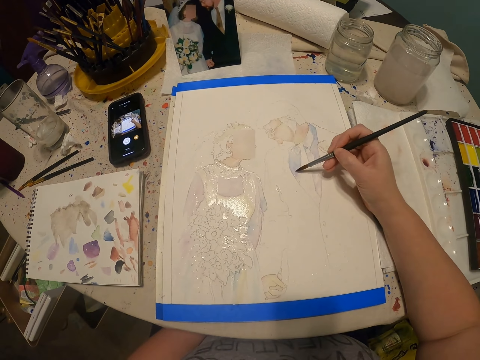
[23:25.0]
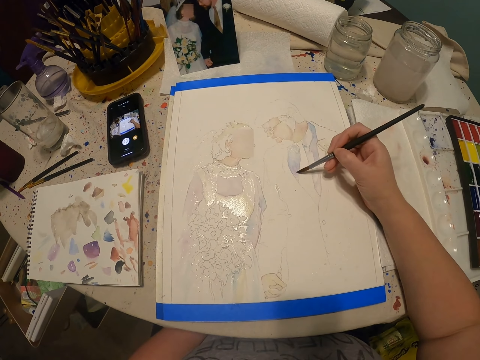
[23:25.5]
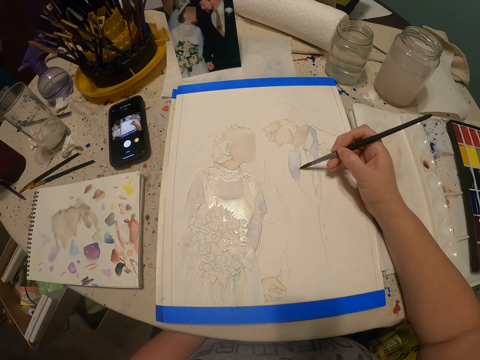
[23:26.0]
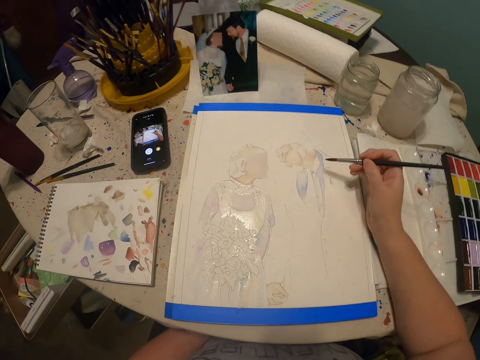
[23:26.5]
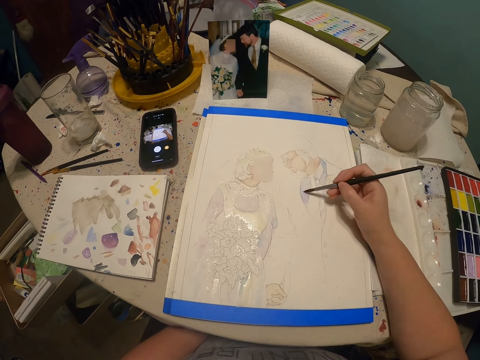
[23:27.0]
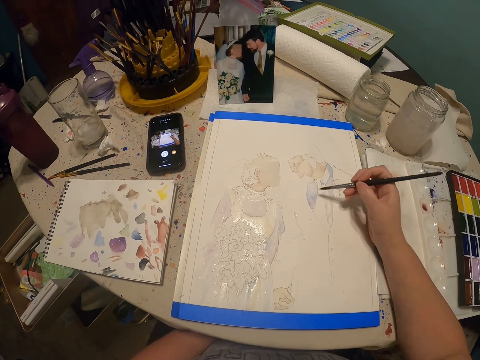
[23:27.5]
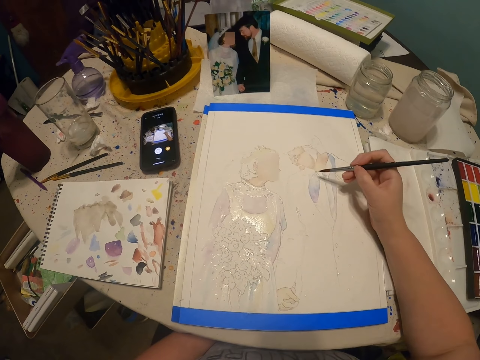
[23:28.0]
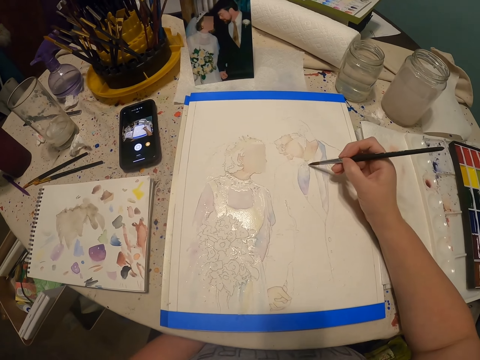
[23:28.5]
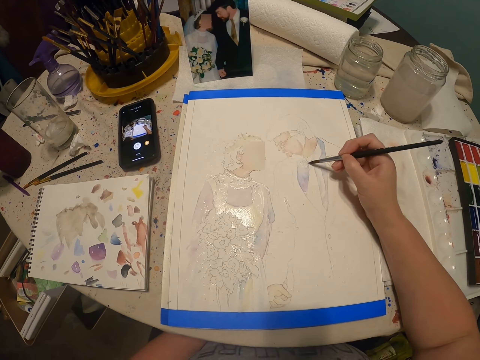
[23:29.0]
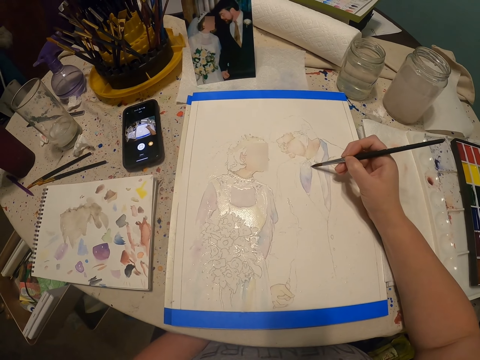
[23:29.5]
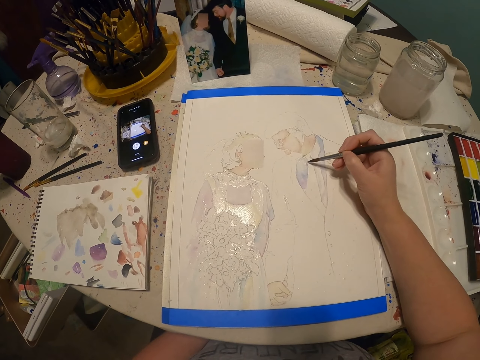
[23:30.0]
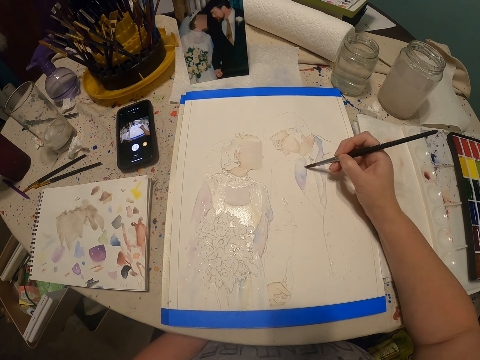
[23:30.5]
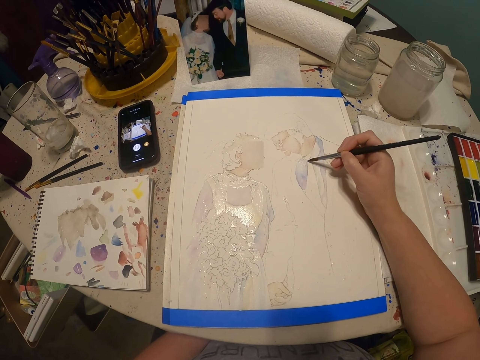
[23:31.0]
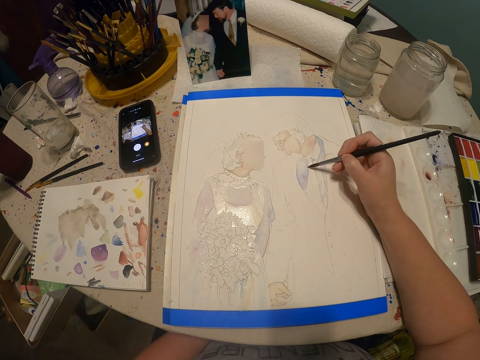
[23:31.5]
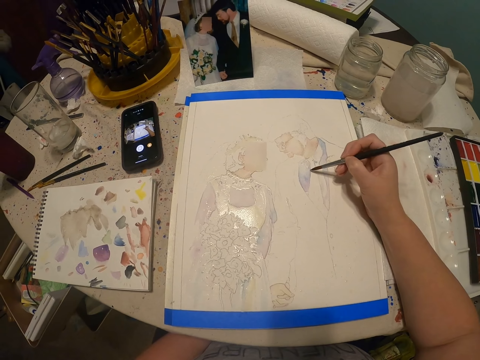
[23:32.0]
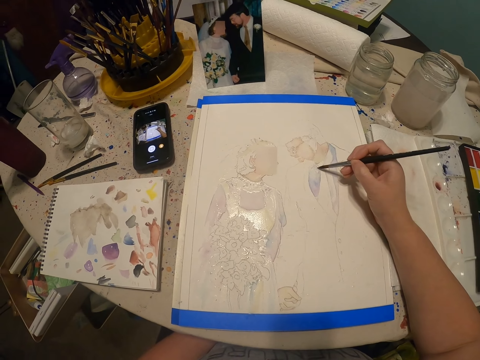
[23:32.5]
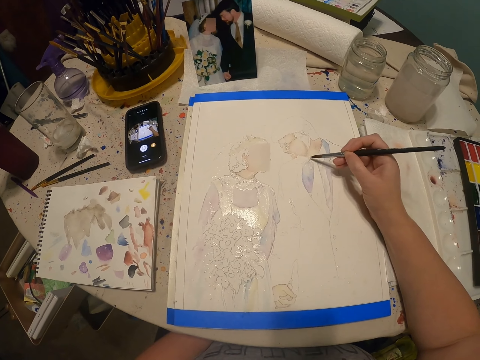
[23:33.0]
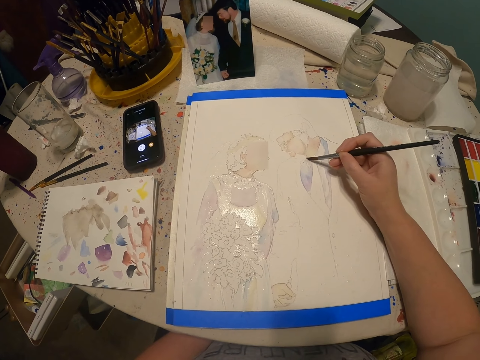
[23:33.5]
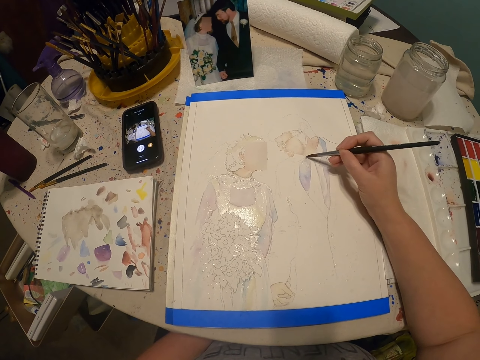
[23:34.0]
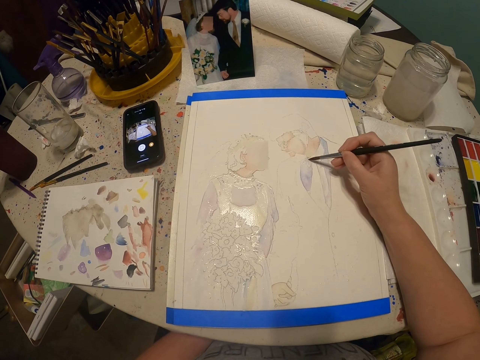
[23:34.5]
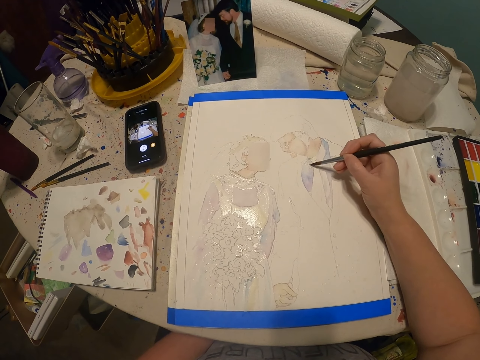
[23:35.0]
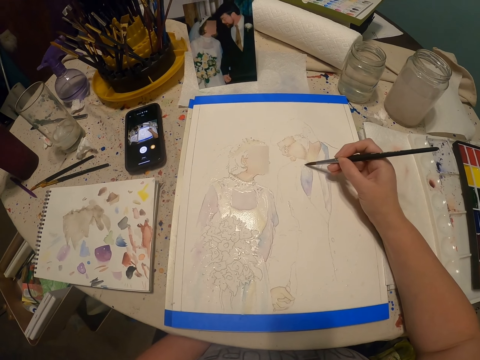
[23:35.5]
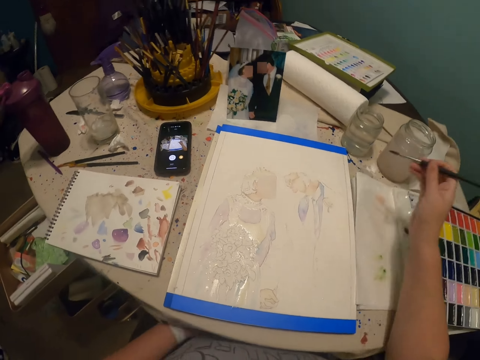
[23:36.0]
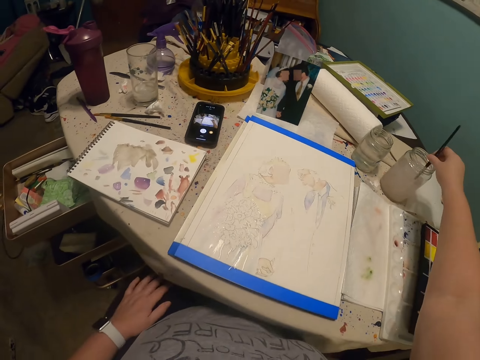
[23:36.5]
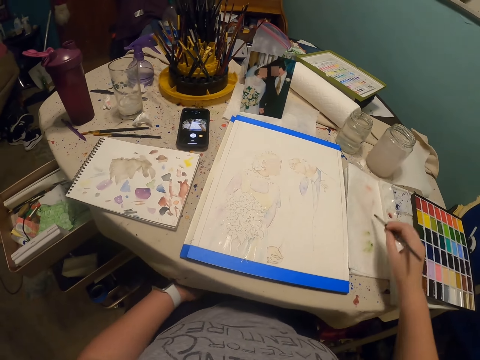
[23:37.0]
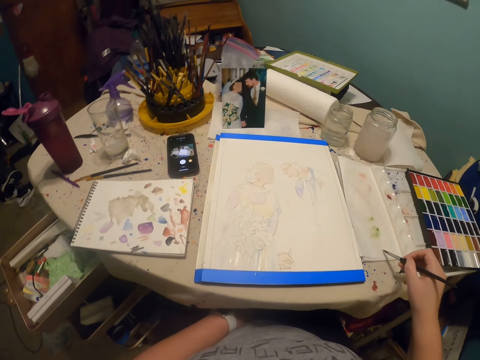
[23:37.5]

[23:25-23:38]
The camera wearer dips the paintbrush in the water.

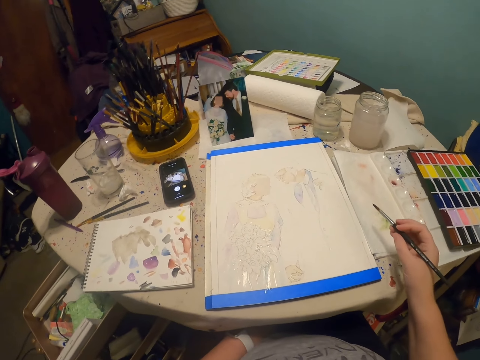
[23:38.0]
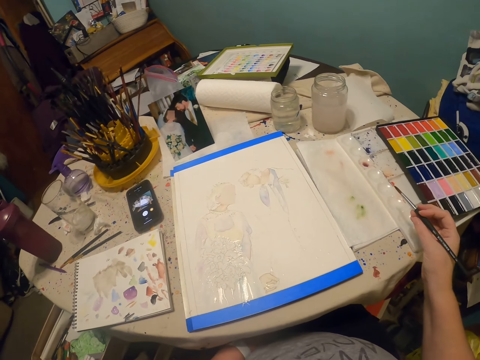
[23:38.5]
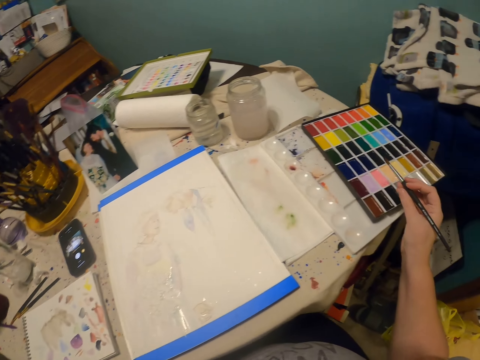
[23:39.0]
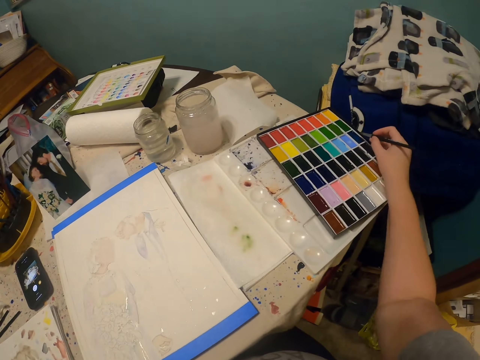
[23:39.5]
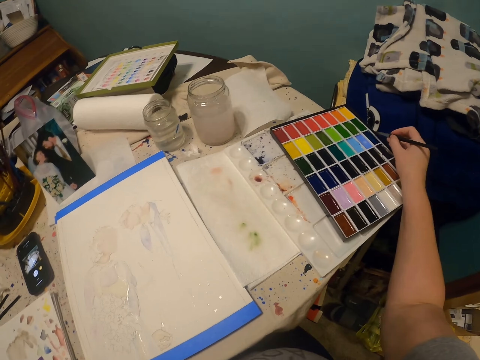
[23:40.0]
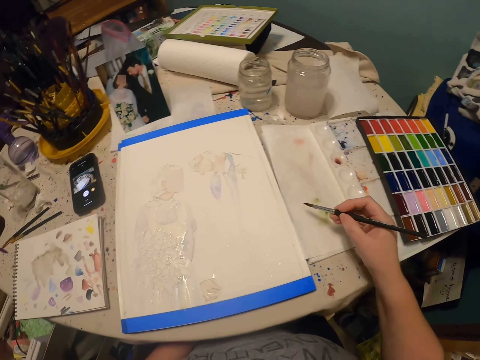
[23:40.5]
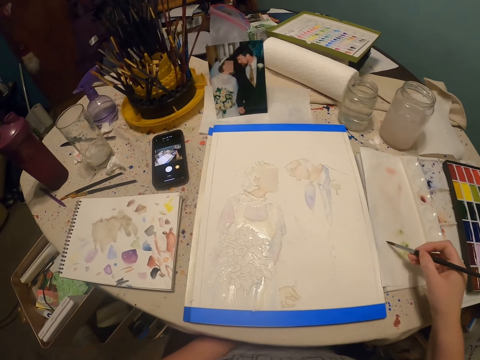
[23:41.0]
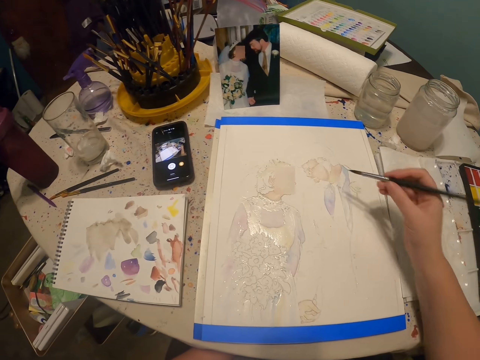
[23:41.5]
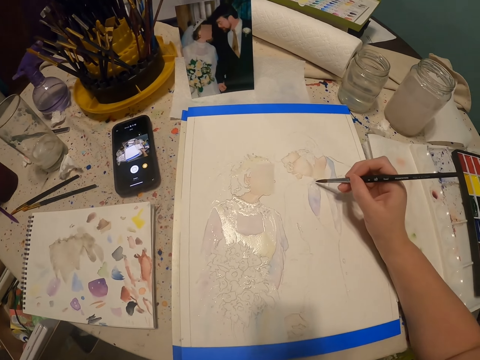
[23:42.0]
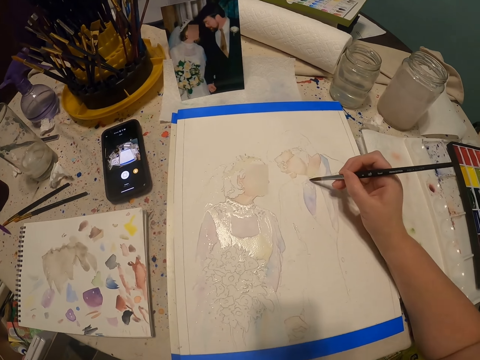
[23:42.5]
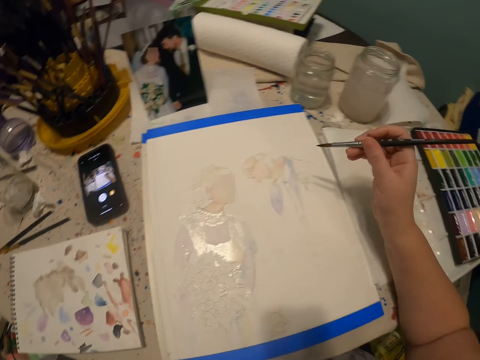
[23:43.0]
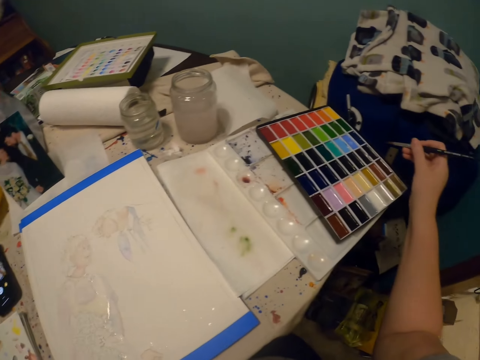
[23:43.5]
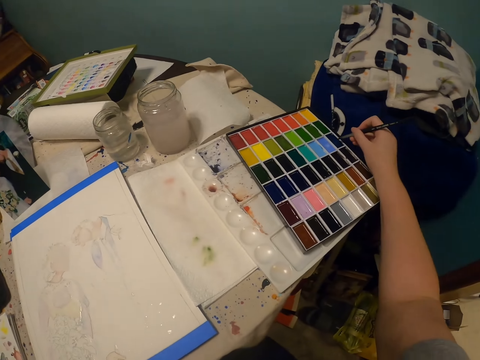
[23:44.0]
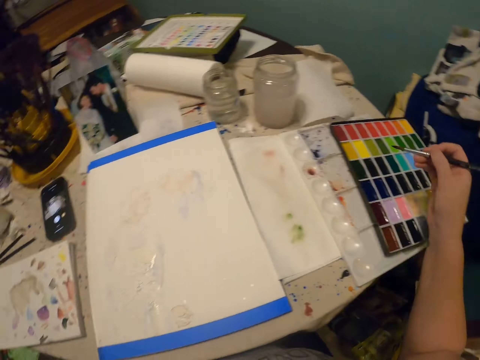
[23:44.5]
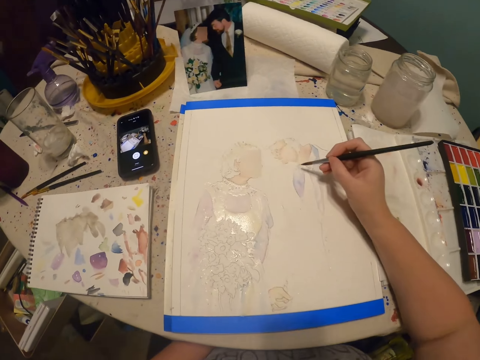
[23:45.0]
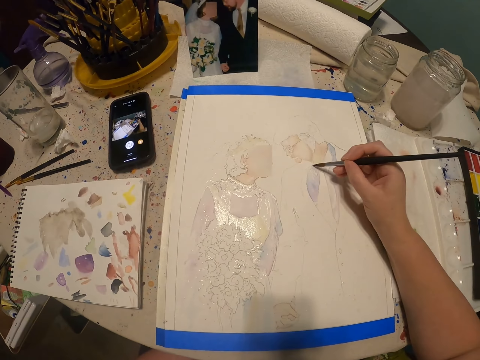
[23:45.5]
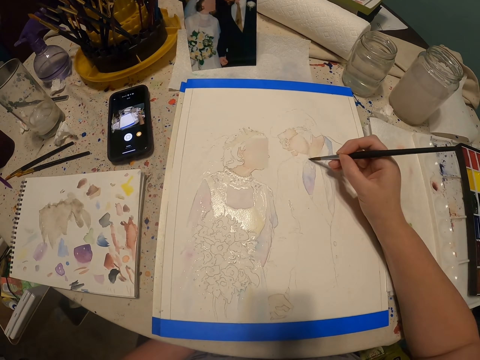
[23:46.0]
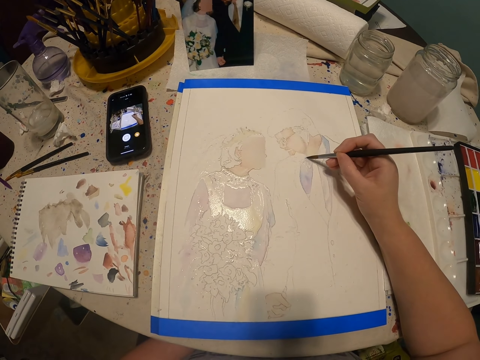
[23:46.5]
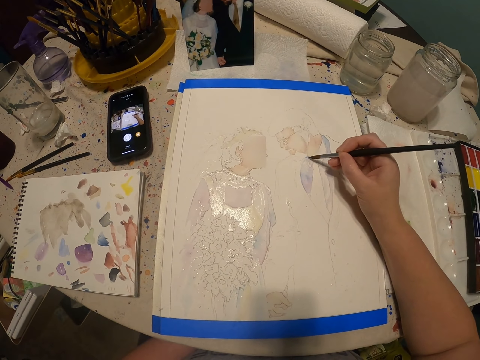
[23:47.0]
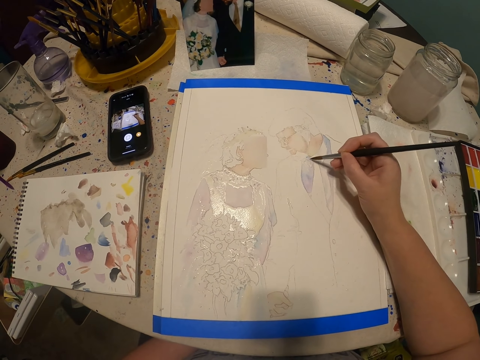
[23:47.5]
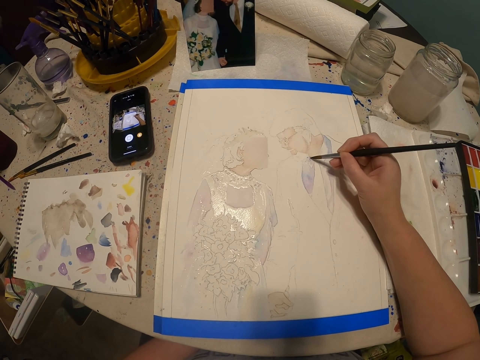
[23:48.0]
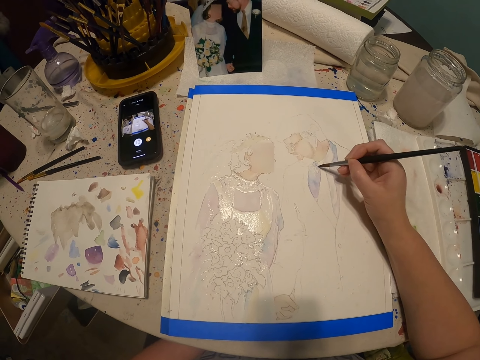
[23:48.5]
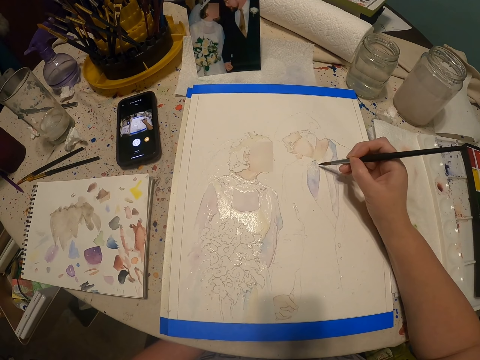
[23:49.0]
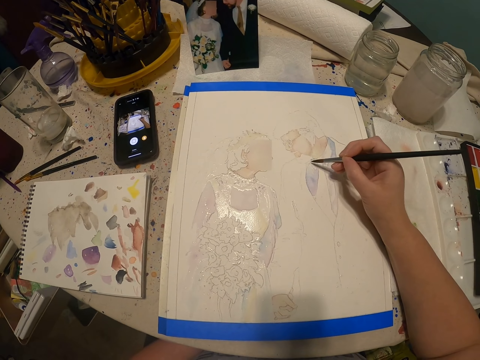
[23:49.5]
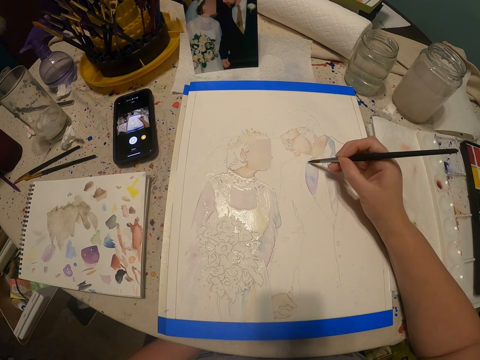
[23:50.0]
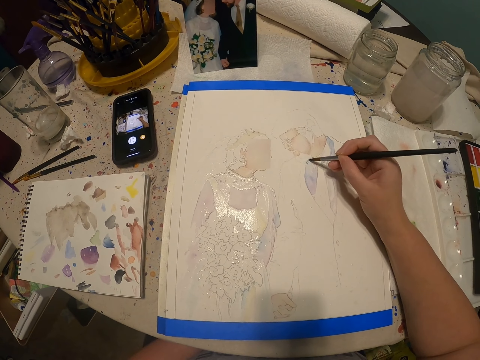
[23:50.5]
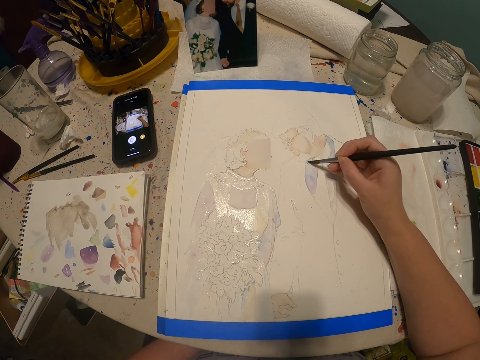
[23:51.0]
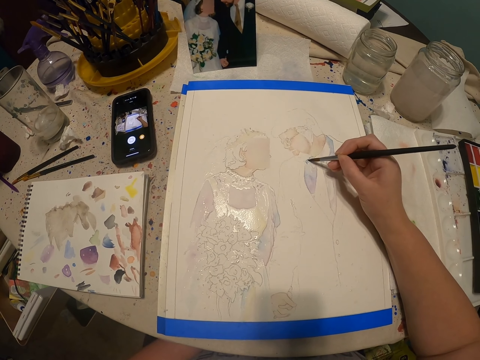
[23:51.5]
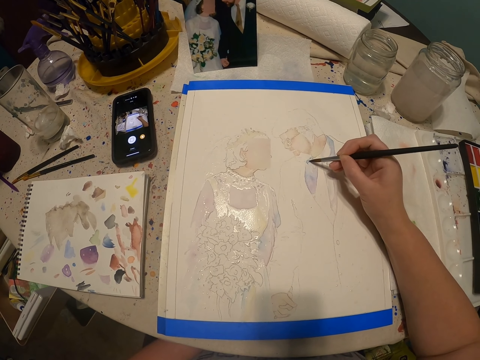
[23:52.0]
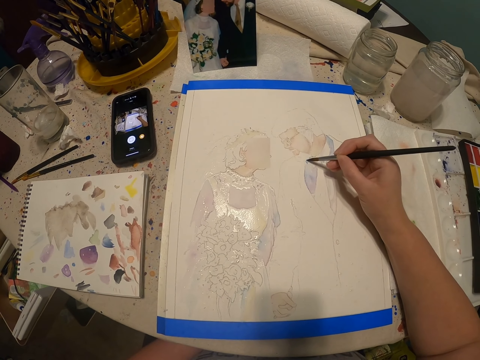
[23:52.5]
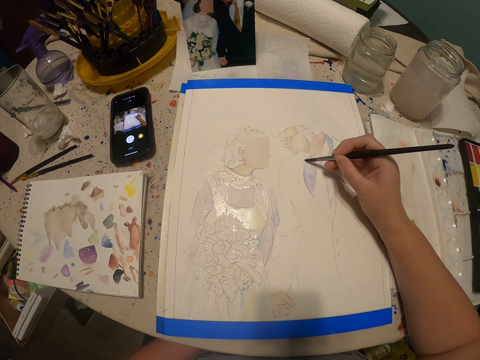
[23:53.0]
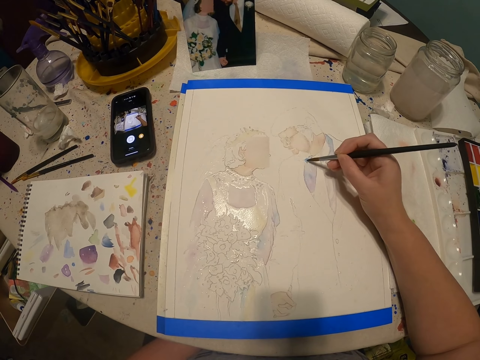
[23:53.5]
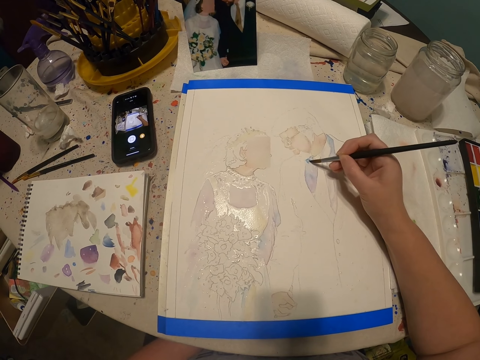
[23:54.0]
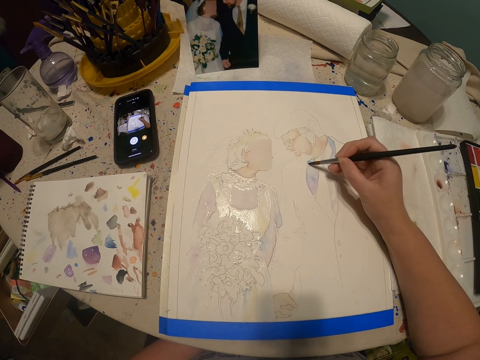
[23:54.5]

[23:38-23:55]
The camera wearer rubs the paint brush in paint. They dip the paintbrush in the colour box. They paint the sketch on a paper. They dip the paintbrush in the colour box and rub the paint brush in paint. They paint the sketch on the paper.
